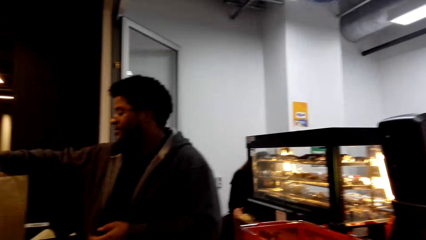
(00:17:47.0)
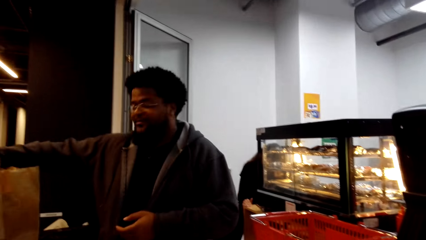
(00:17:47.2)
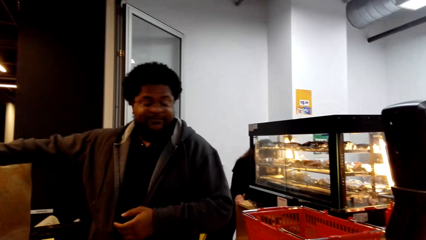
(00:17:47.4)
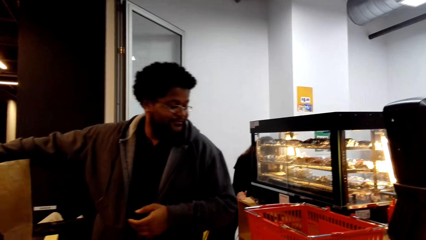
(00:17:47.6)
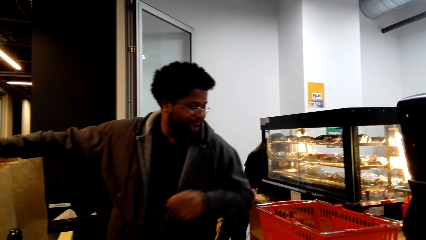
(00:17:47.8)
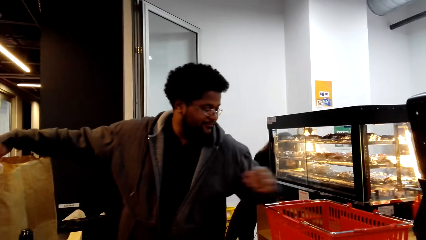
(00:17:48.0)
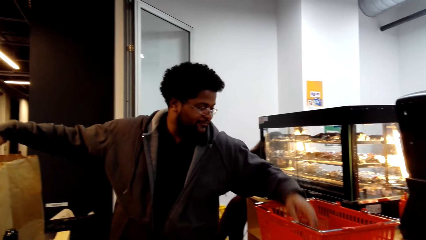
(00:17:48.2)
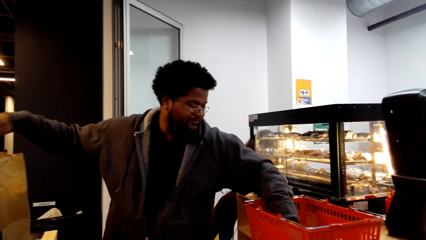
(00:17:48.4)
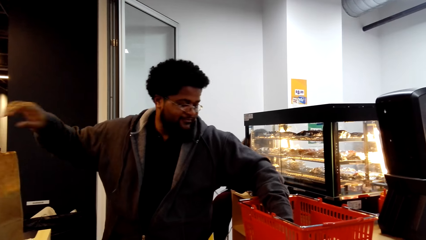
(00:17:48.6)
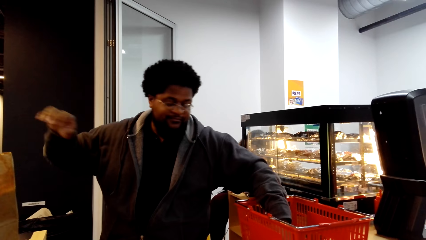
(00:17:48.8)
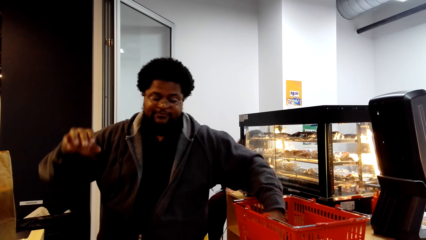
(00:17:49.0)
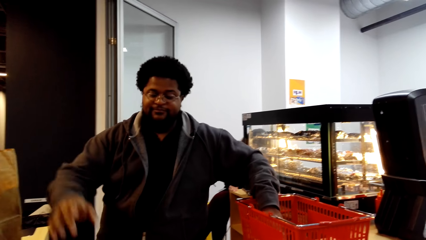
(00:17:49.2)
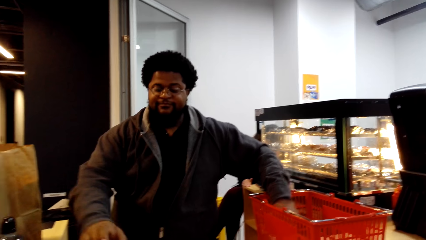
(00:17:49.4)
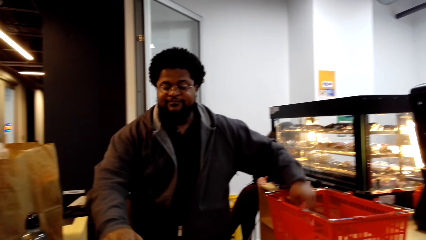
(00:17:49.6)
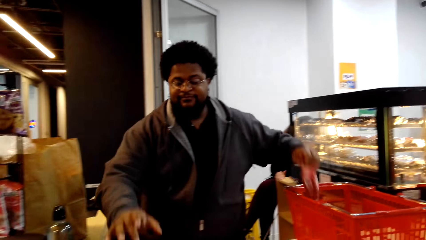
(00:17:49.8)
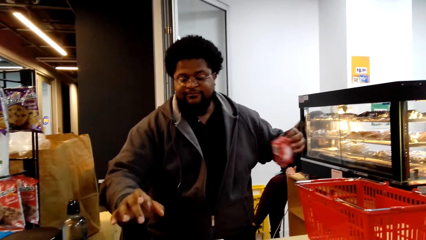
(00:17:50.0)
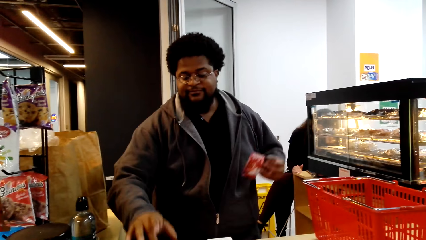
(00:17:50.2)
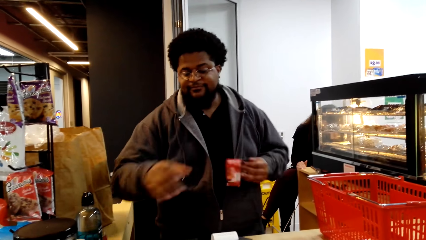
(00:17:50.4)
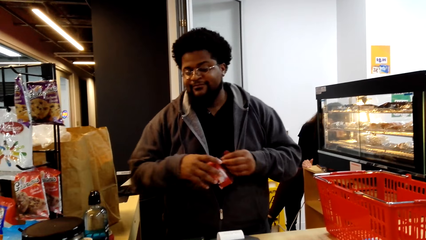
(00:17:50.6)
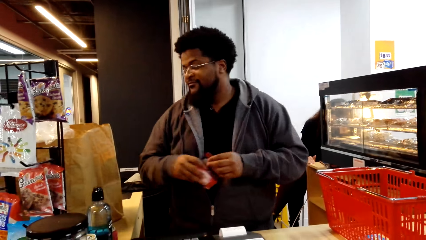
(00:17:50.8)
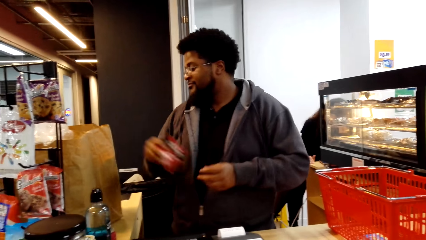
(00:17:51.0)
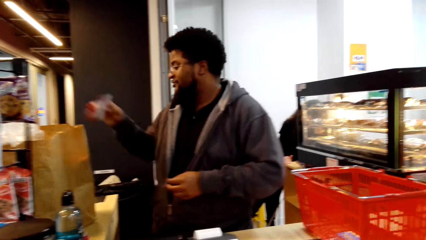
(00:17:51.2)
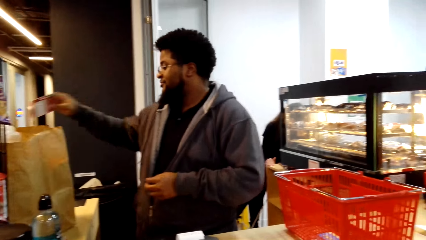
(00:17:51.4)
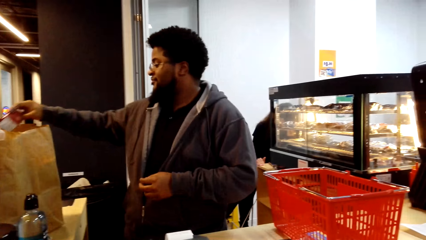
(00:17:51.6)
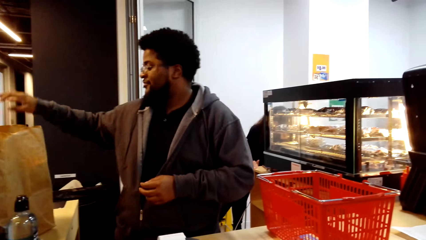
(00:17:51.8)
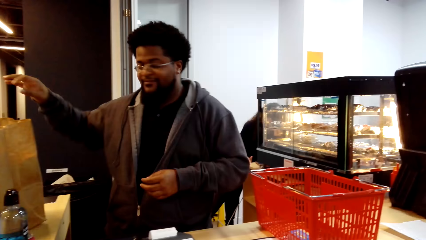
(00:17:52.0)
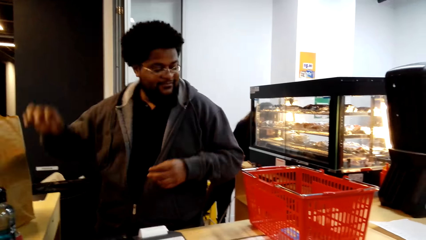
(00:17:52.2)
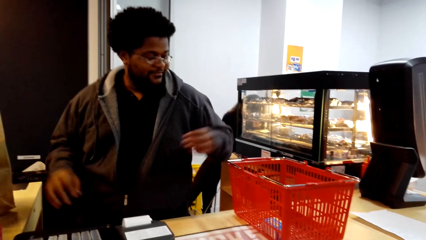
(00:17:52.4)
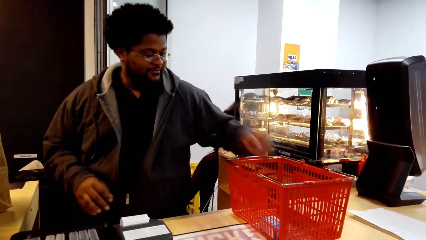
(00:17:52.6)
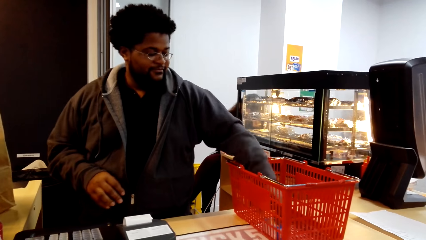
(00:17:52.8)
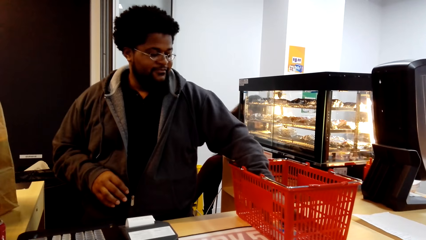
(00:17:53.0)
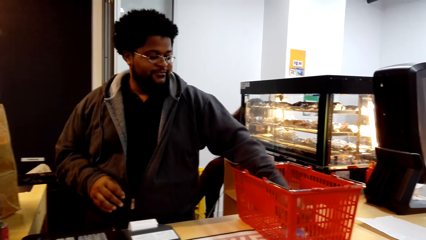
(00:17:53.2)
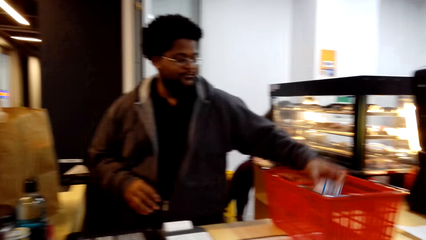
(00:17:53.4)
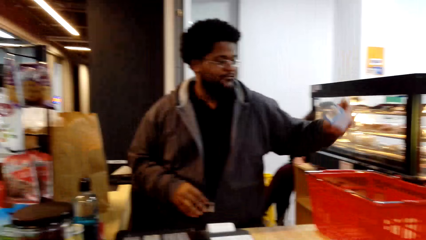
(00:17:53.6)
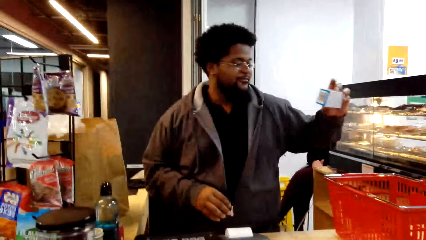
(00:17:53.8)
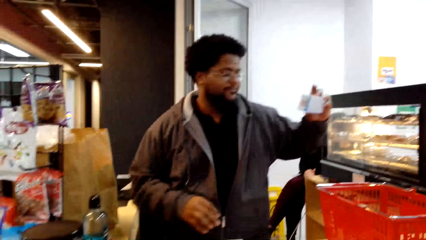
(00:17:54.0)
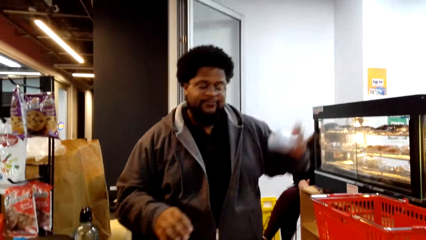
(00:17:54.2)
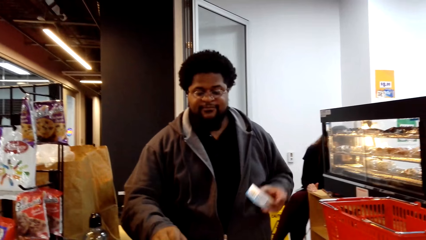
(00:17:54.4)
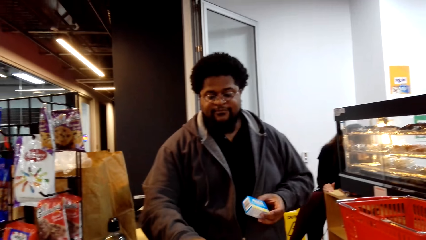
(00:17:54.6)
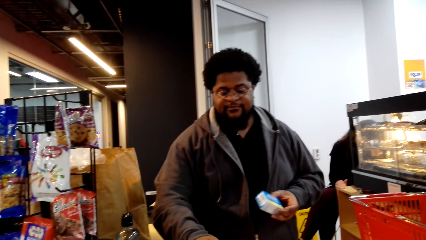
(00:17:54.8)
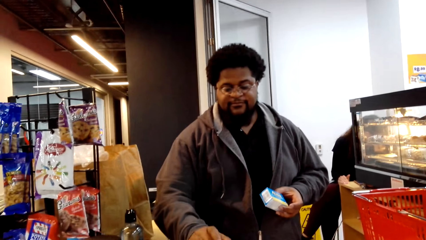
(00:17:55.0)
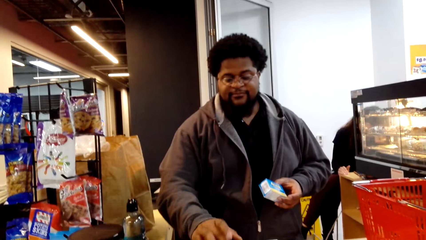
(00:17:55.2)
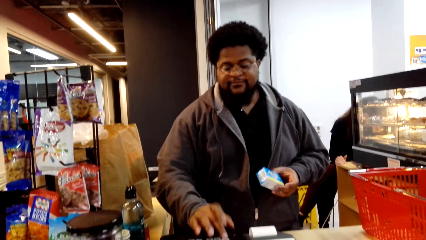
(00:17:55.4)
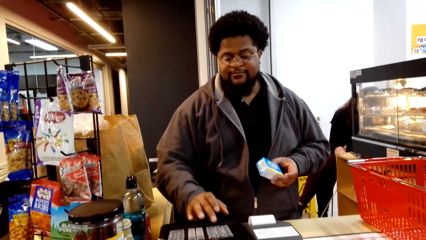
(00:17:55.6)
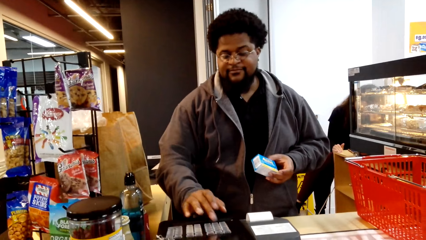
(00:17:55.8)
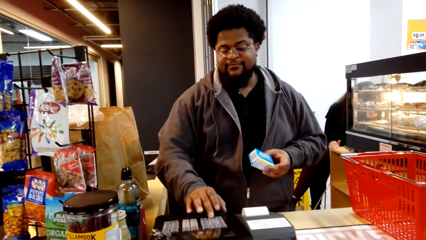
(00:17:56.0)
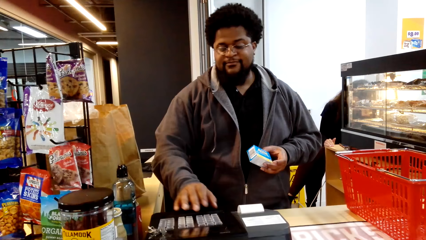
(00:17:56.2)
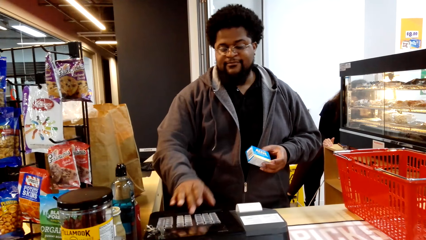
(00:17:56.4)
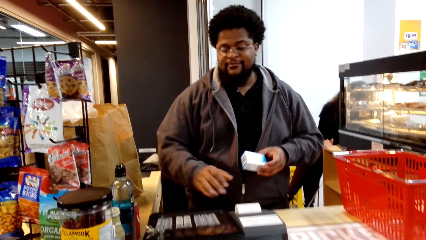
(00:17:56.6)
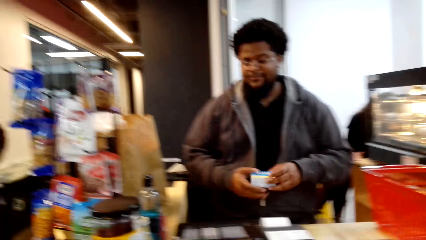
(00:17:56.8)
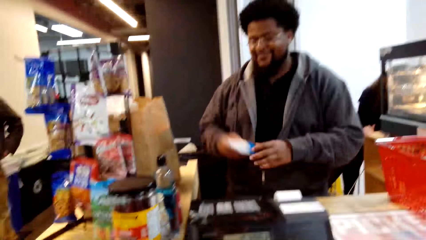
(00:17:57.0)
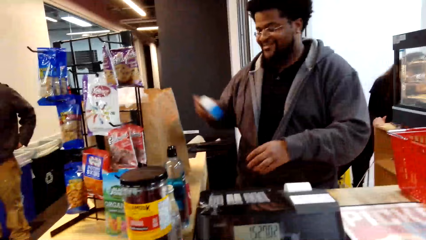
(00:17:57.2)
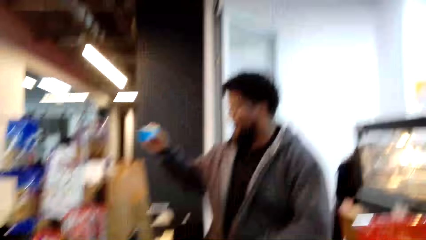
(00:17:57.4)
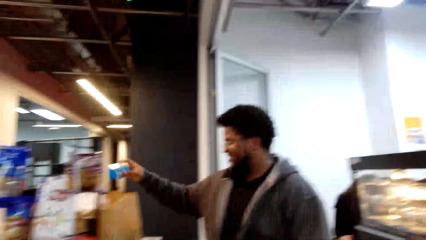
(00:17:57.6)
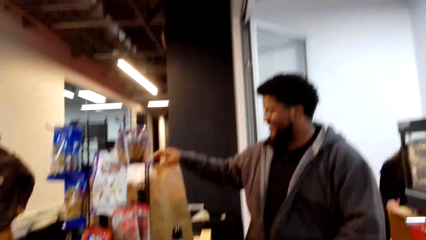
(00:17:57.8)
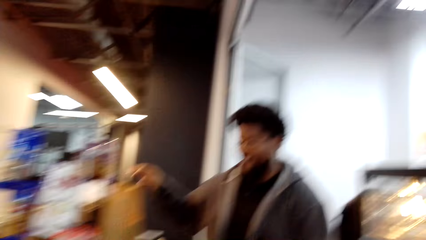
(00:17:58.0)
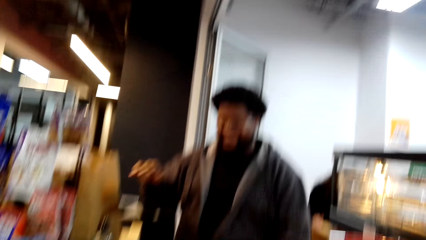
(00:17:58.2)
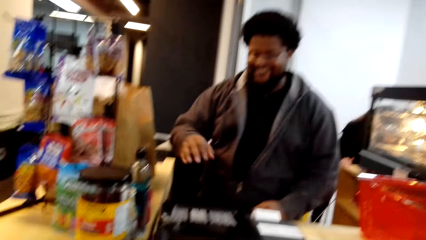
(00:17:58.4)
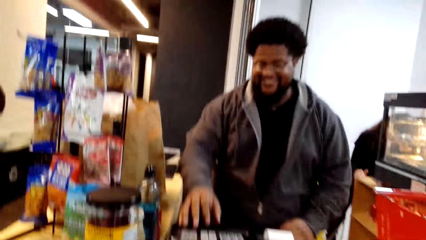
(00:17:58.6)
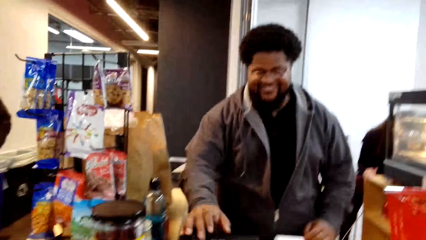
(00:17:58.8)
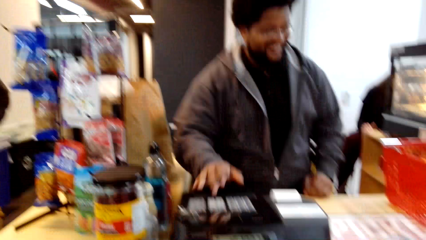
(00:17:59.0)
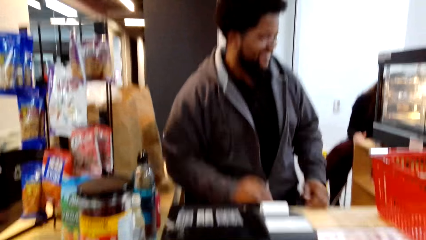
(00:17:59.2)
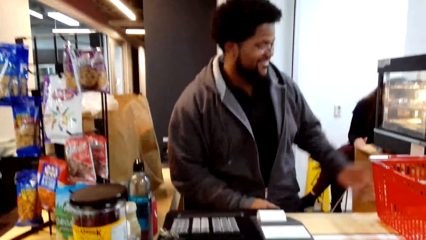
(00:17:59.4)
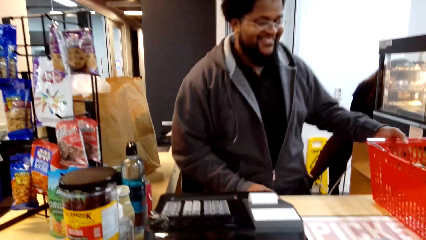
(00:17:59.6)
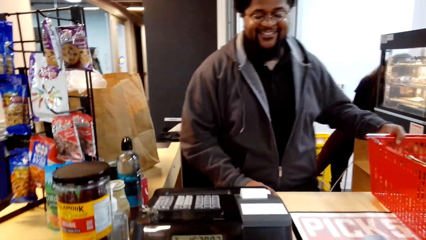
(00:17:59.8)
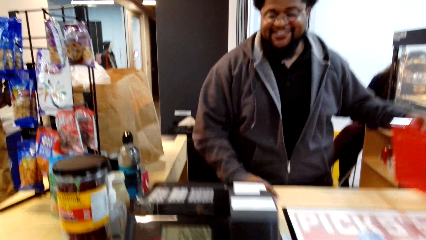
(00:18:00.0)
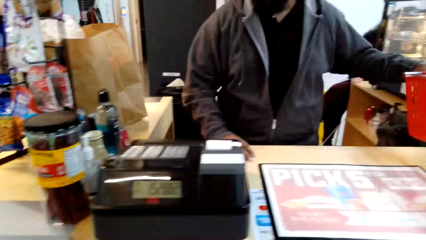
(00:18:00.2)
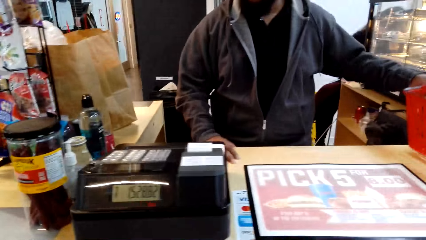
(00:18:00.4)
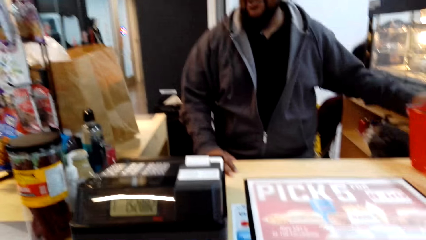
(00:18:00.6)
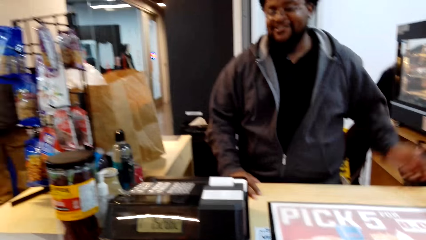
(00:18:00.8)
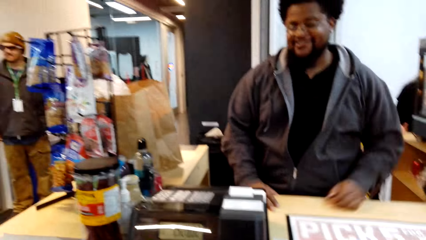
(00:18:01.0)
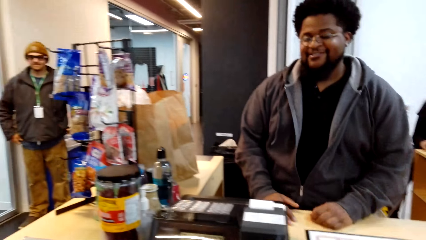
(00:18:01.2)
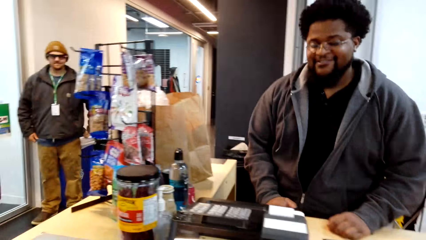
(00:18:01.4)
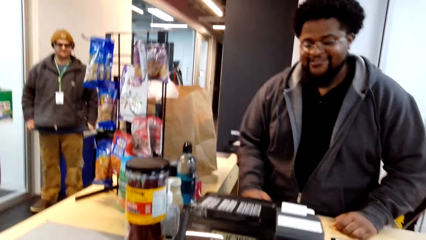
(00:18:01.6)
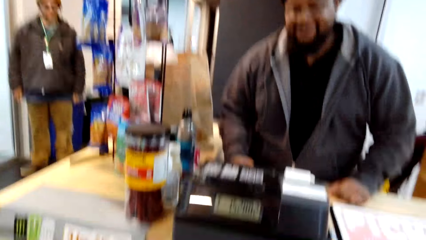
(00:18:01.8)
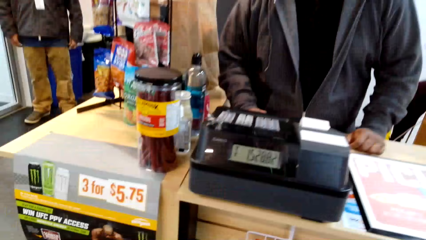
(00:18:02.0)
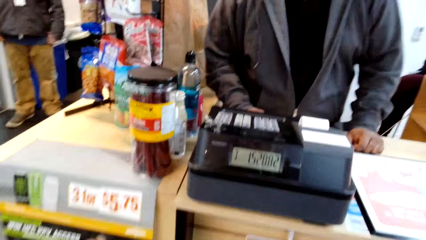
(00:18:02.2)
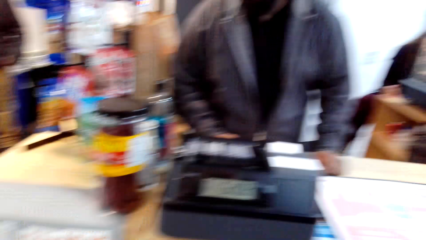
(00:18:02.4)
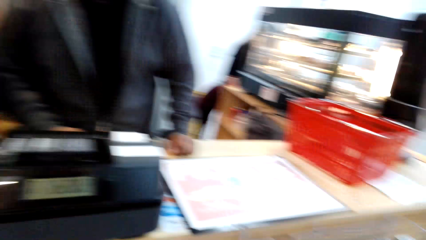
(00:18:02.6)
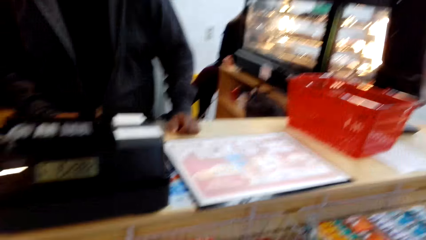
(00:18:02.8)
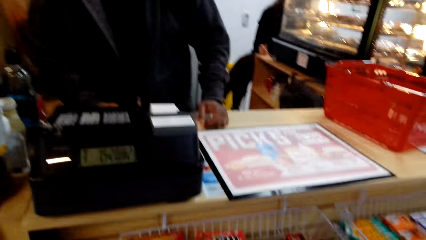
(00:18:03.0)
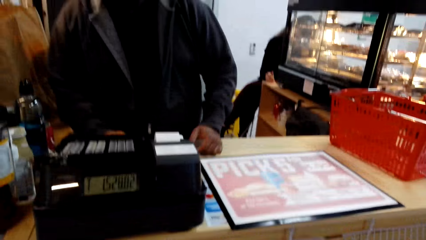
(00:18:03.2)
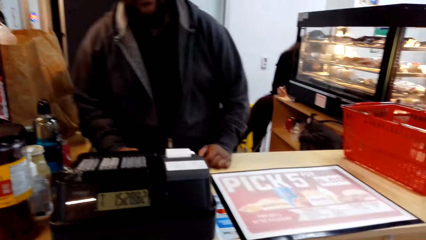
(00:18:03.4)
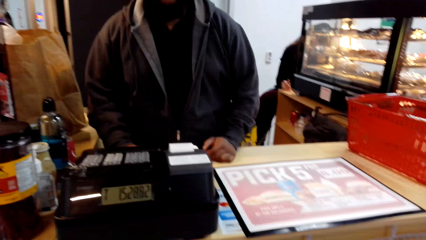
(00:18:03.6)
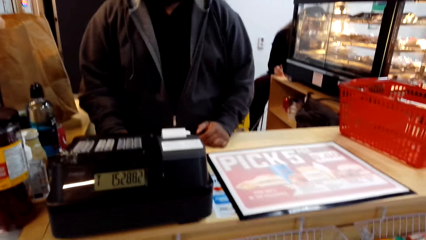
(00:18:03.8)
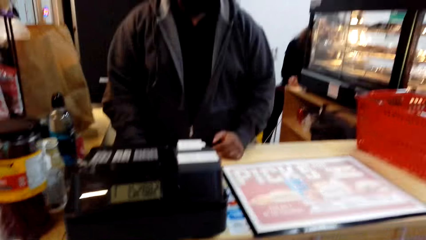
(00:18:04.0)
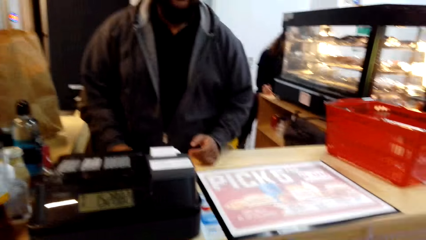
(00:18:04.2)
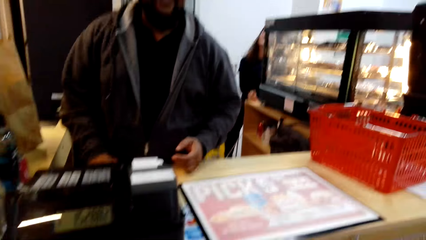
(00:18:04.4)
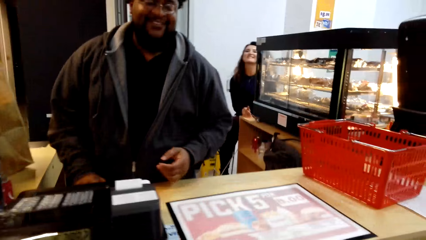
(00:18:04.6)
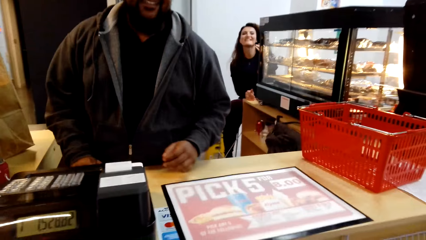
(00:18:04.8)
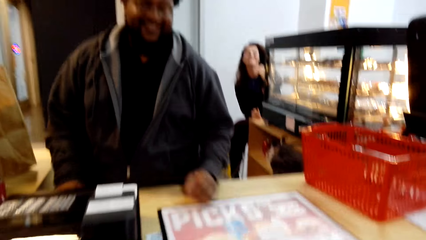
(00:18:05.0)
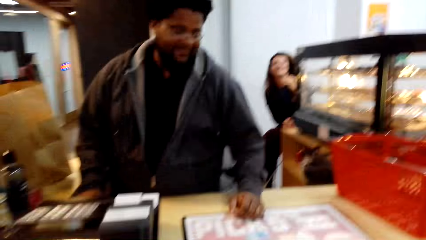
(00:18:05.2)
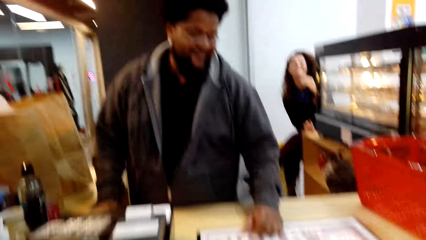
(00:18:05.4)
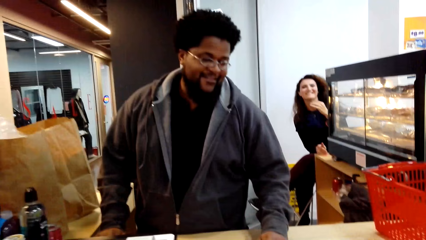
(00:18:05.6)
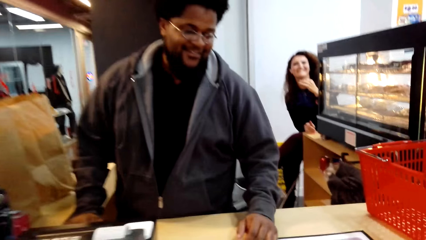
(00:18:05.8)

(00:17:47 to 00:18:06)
A man collects a food item. The man presses the machine, puts the sachet in the paper and drops the item in the carrier bag. The man takes an item, presses the machine, puts the packet in the paper and drops the item in the carrier bag. The man operates the machine. The man moves the basket or trolley on the counter aside. The man talks to the camera wearer.
